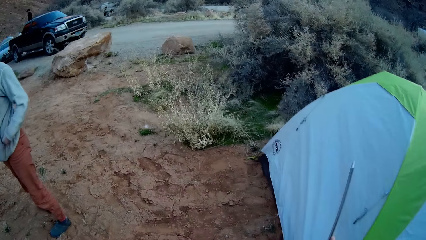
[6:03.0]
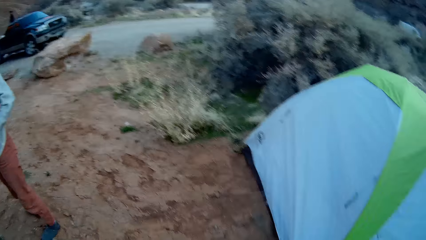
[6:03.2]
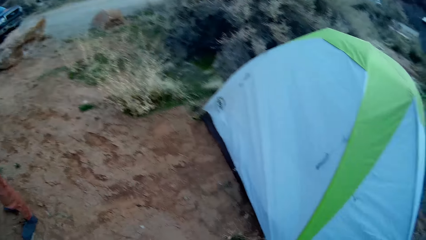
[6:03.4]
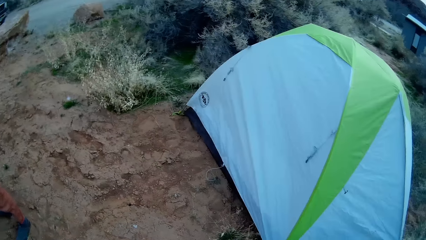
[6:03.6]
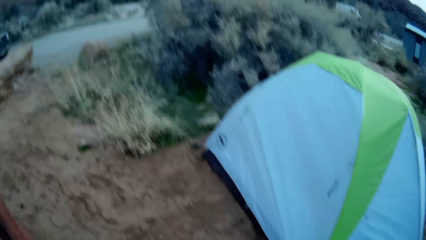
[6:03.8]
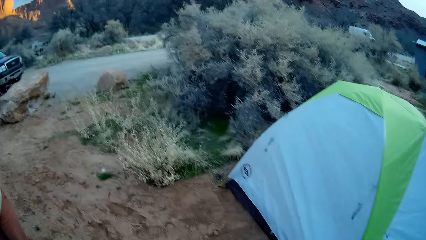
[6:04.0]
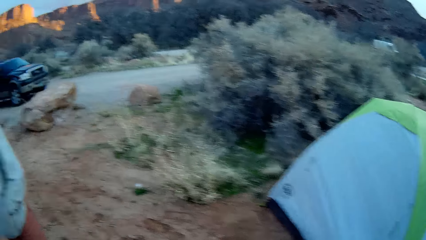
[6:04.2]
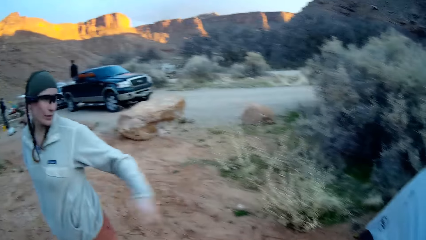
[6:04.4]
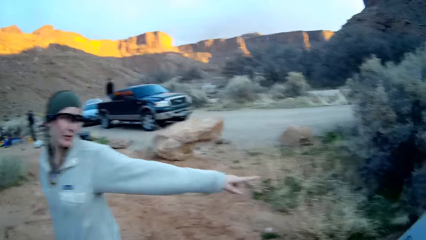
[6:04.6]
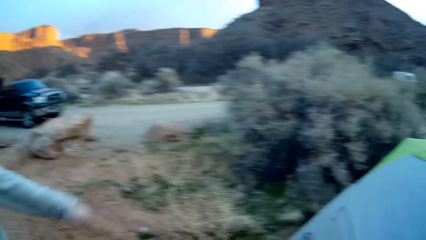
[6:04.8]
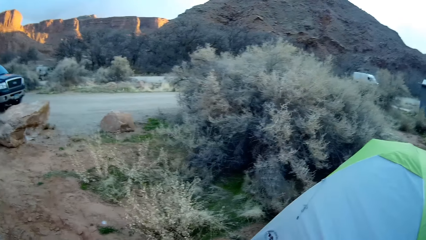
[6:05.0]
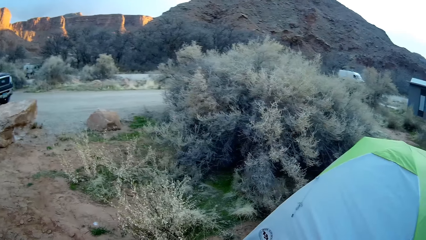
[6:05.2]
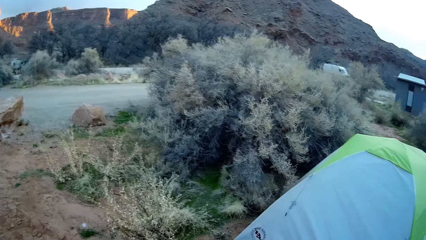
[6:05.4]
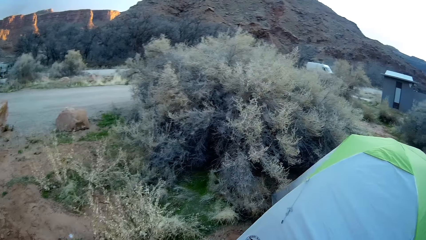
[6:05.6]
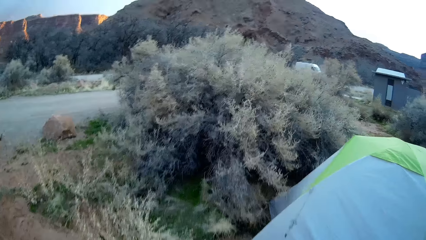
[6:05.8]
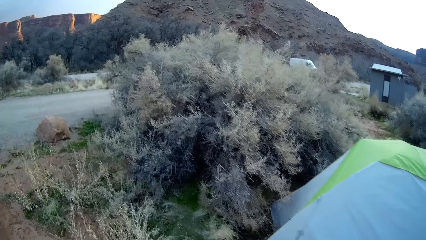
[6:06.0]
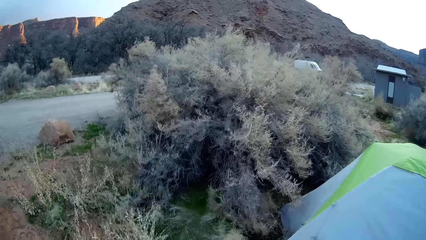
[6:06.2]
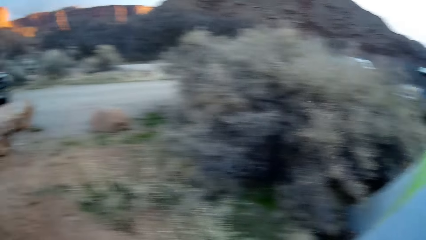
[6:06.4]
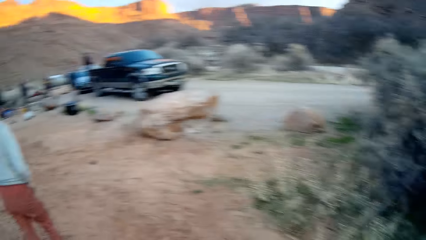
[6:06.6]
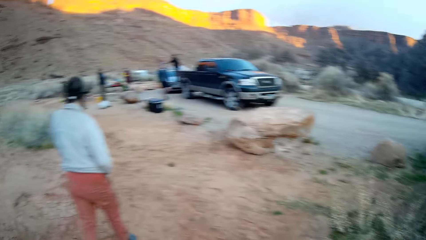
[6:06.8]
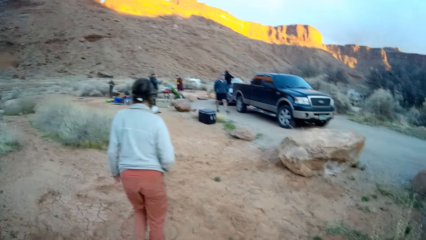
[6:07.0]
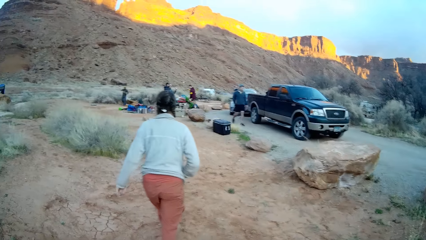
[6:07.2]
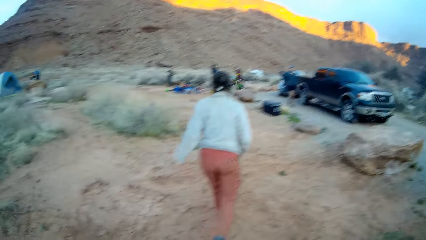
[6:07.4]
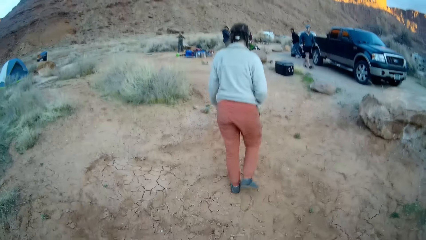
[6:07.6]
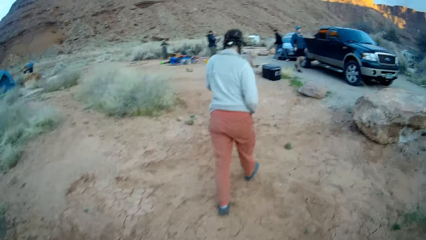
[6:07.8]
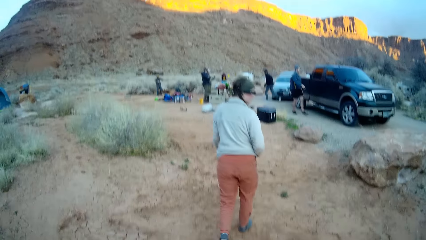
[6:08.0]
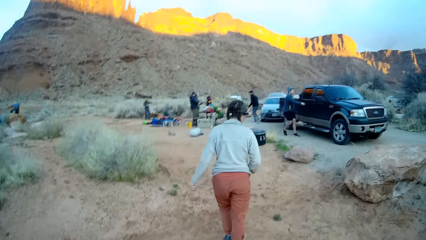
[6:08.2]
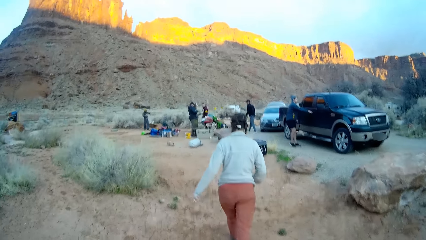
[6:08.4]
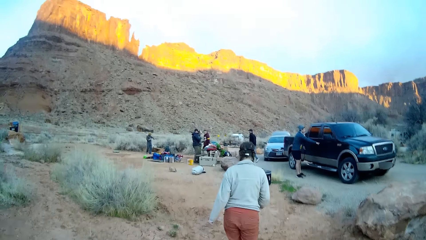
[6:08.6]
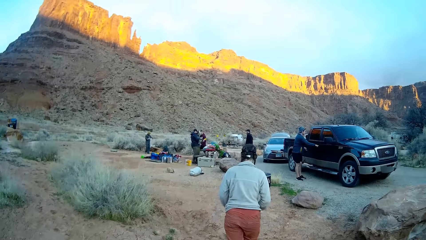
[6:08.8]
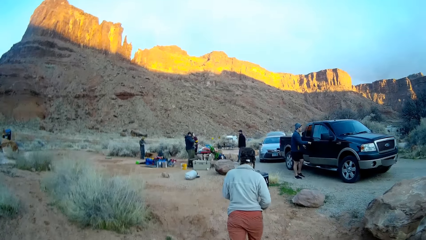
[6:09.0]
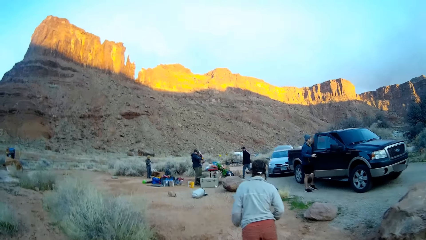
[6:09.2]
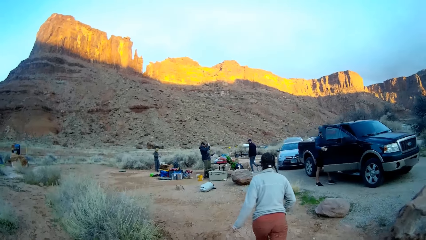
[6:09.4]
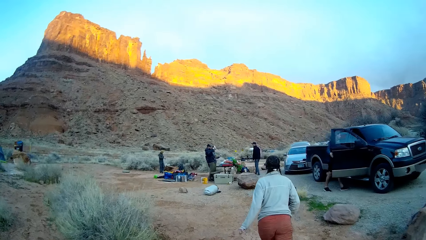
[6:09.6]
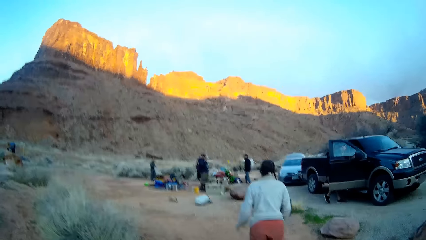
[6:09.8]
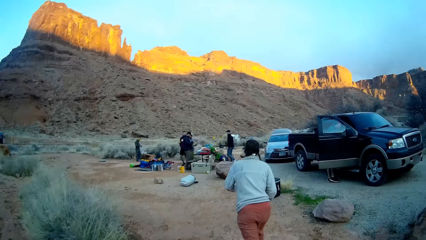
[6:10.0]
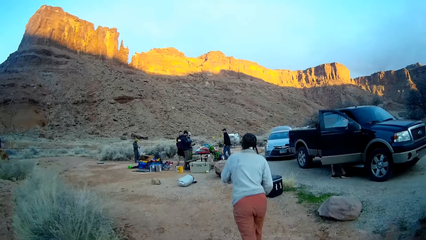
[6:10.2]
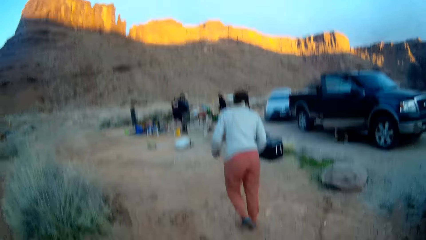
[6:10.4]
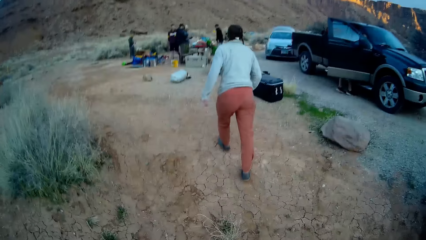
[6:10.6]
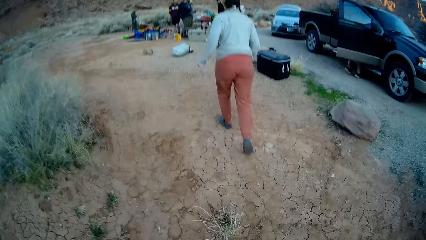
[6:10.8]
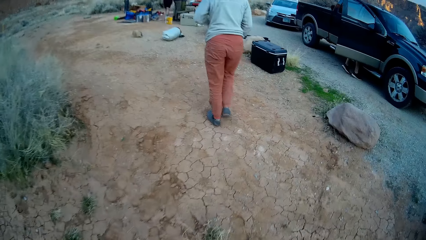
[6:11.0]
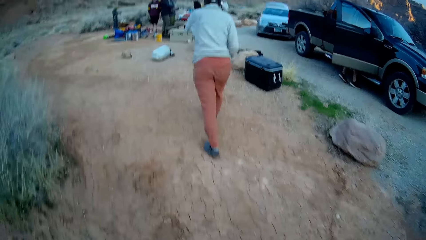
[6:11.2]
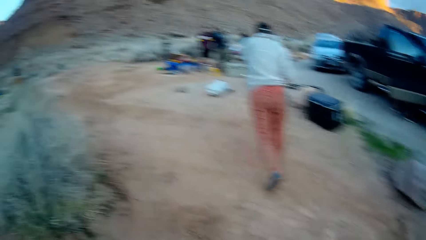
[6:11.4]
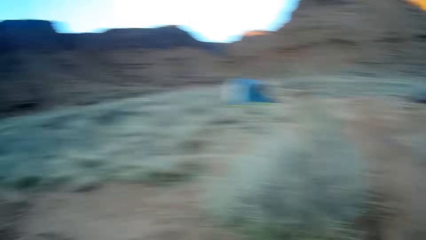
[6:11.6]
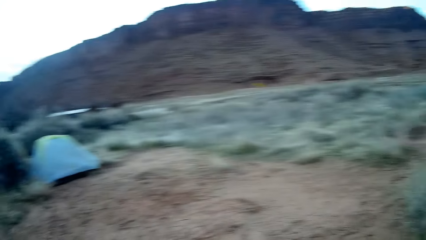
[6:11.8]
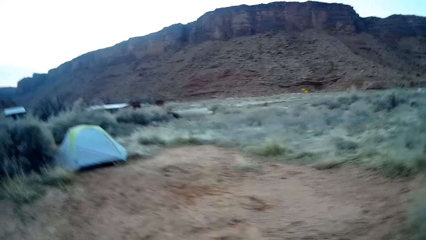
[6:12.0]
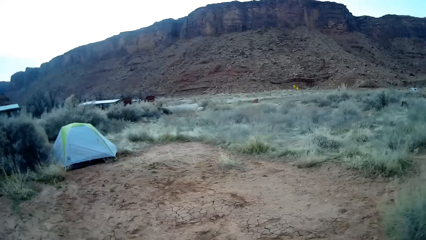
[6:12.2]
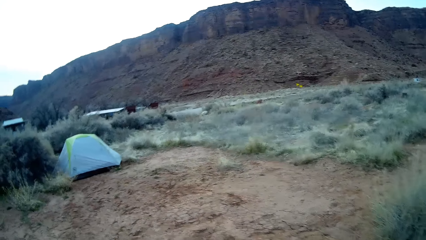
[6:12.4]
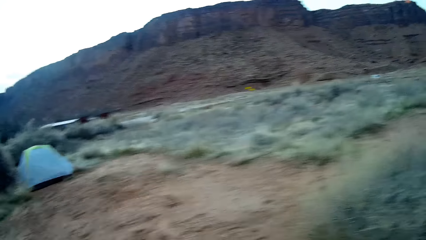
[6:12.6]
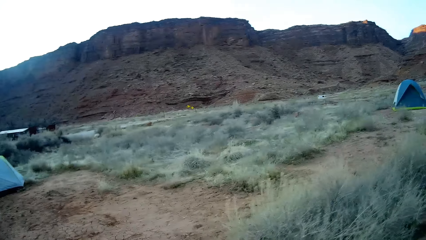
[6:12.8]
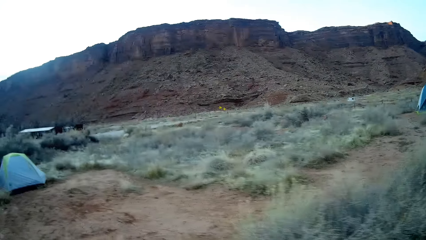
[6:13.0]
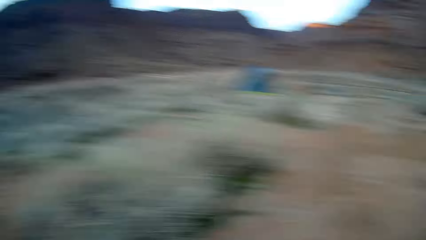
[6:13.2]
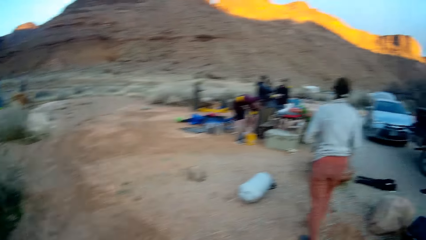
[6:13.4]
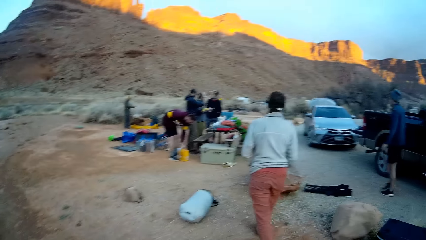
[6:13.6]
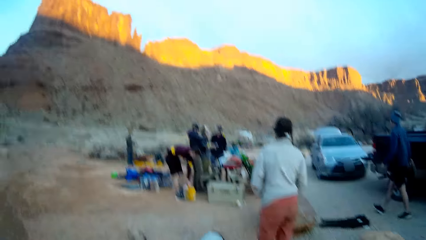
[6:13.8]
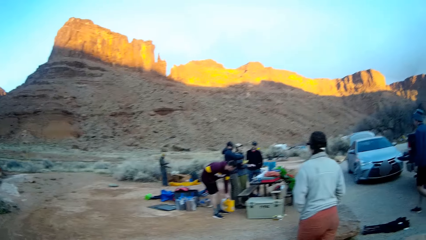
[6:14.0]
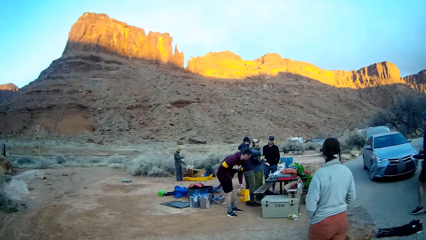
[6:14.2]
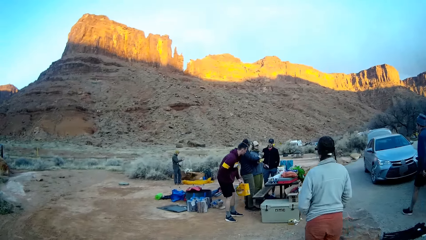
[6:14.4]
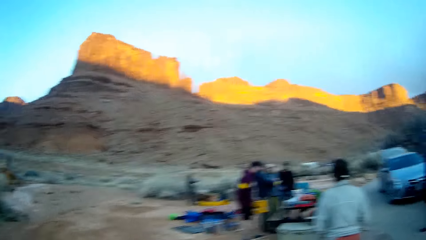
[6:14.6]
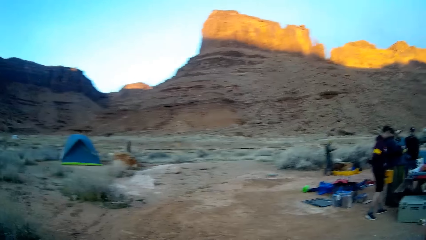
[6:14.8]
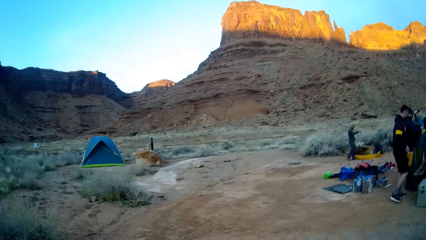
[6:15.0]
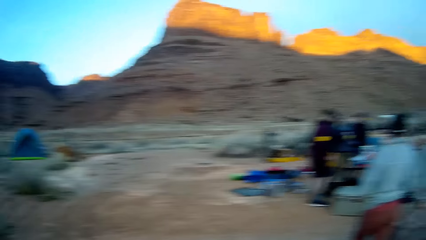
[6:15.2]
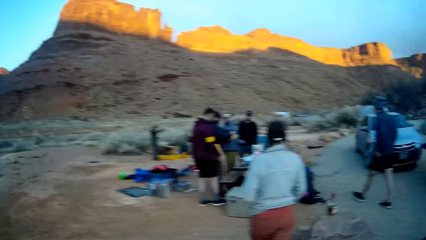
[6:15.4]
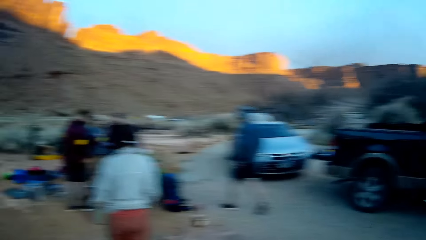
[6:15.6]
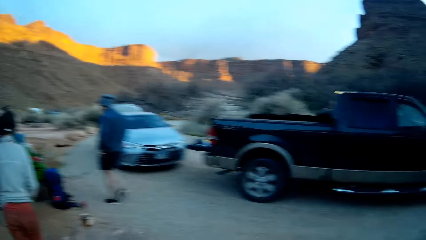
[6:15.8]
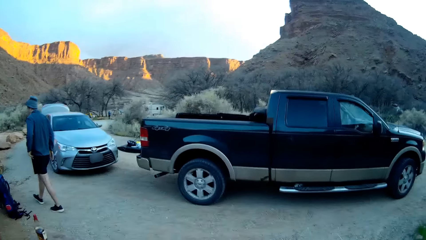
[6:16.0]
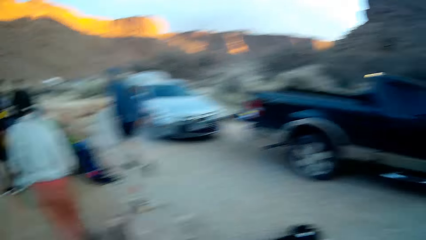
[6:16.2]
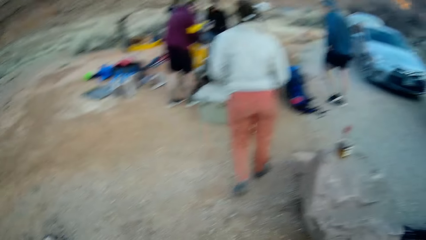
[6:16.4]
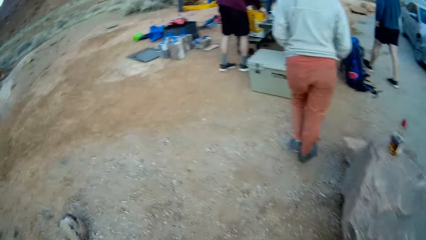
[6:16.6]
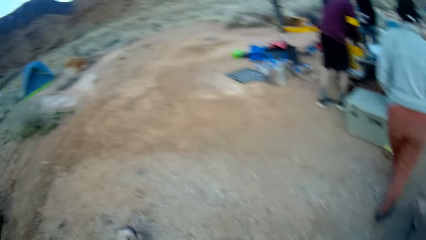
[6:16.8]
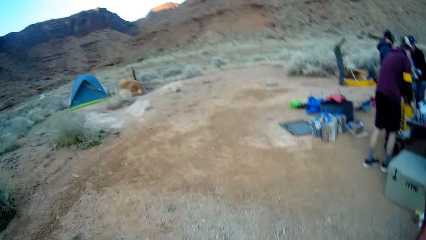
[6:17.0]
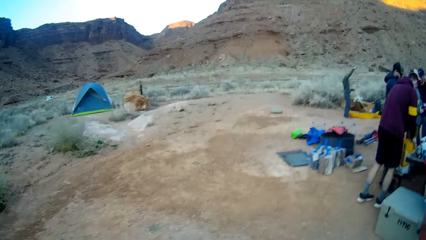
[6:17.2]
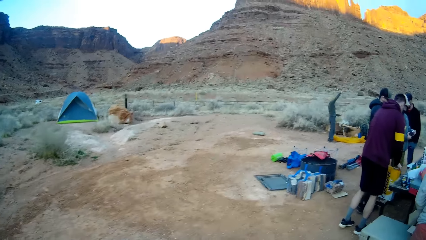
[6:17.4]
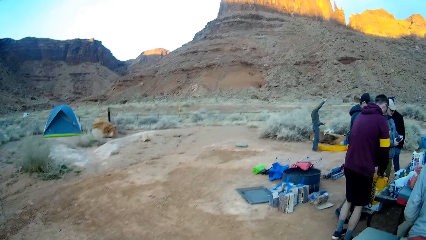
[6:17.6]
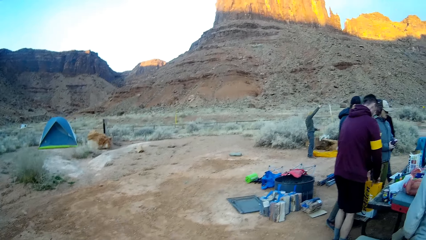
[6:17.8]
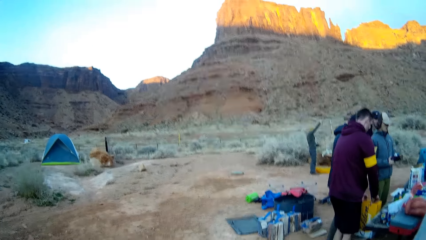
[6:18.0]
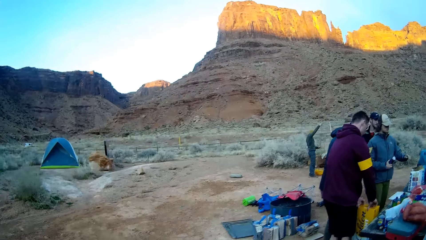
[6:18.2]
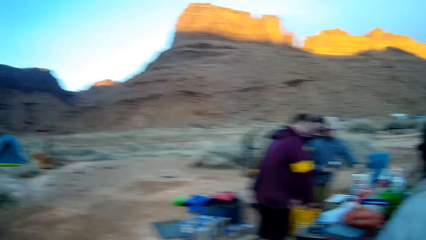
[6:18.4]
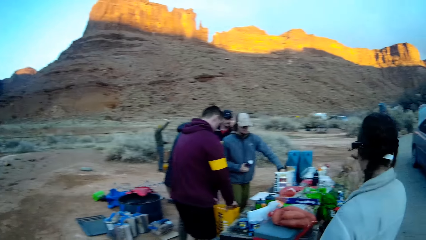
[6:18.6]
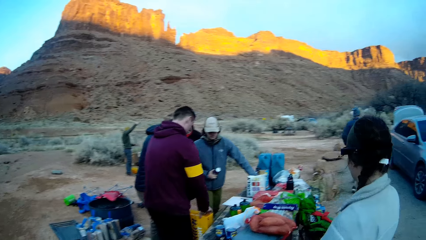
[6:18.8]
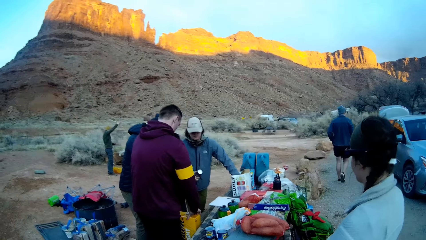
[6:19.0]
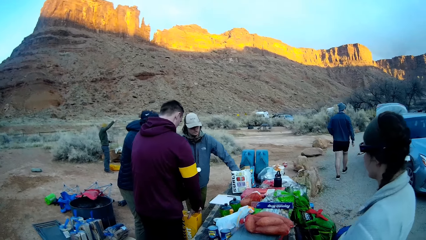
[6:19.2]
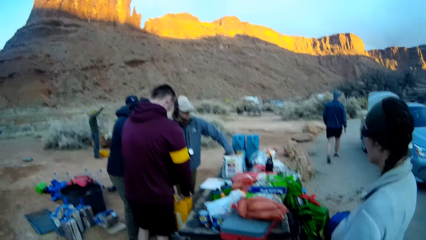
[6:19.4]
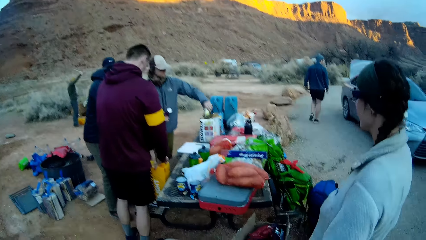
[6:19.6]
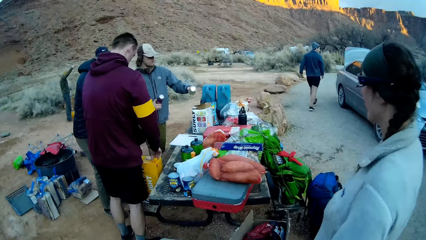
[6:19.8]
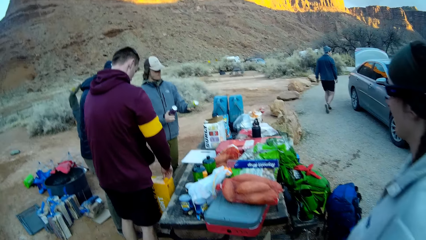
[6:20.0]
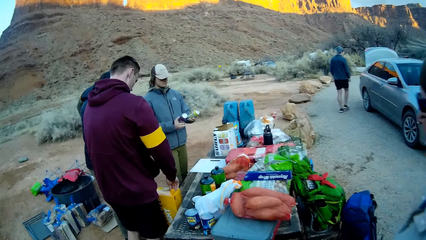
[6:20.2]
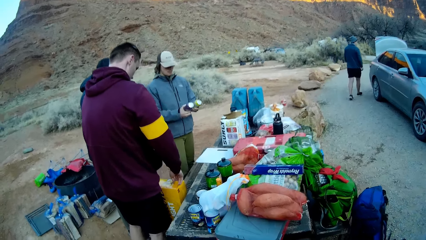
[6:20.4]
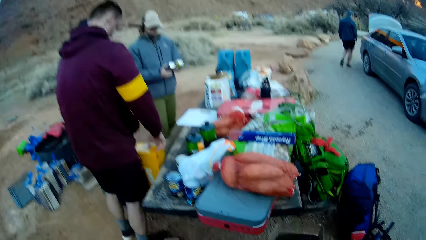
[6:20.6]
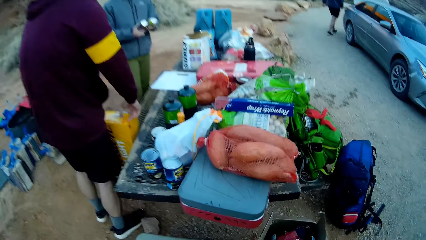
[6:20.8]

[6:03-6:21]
The camera wearer looks at the tent. A lady points at the tent. The lady stretches her hand. The camera wearer looks around. They walk around. The lady walks around. Another person opens the door of the car and enters the car. The camera wearer looks behind. A third person picks up a box on the ground. The camera wearer looks forward. The lady walks around. A fourth person lifts the hand up. A fifth person grabs a bottle of beer.
